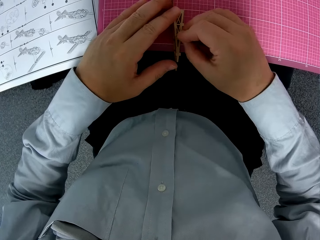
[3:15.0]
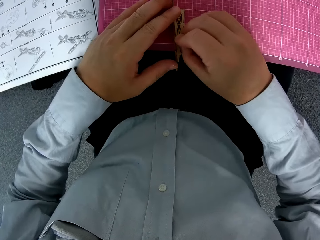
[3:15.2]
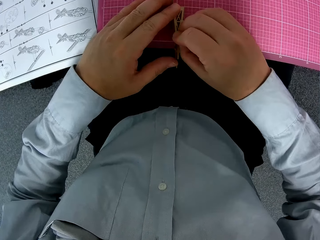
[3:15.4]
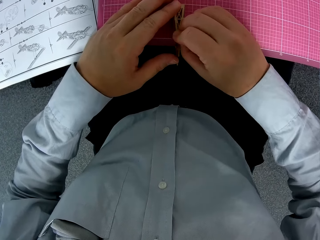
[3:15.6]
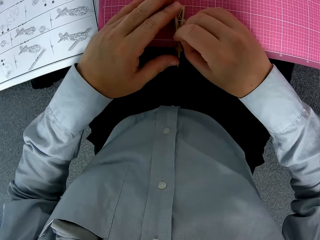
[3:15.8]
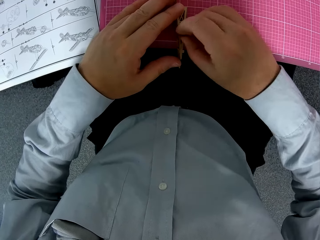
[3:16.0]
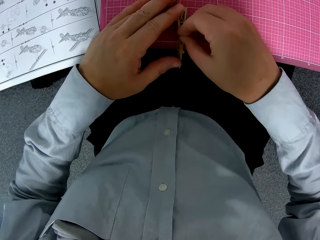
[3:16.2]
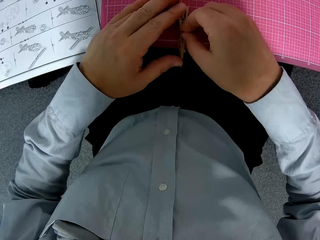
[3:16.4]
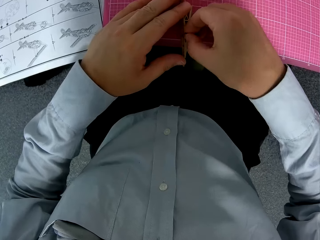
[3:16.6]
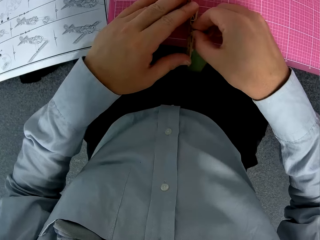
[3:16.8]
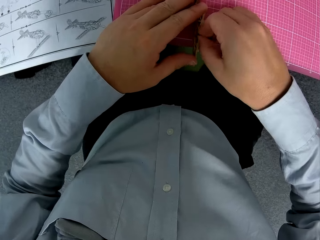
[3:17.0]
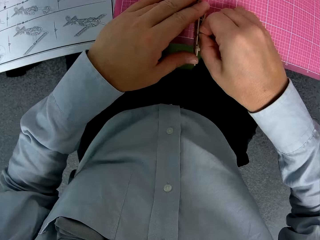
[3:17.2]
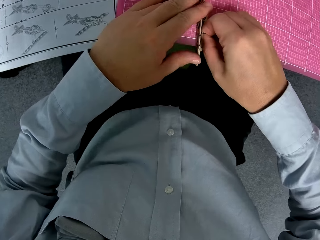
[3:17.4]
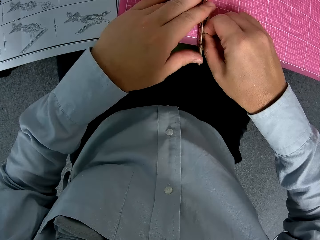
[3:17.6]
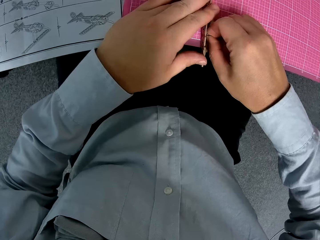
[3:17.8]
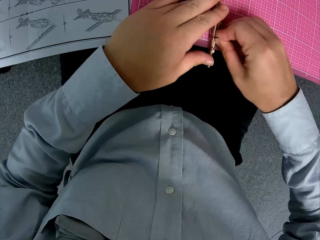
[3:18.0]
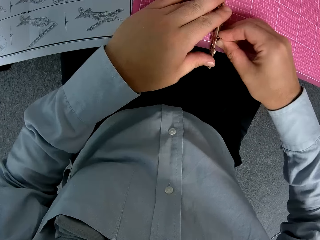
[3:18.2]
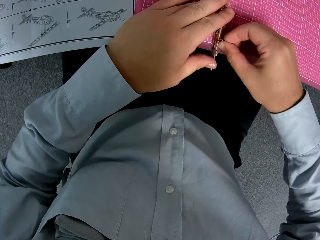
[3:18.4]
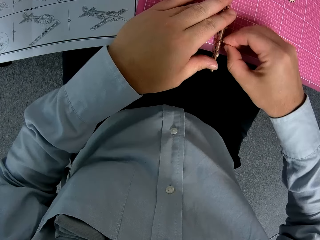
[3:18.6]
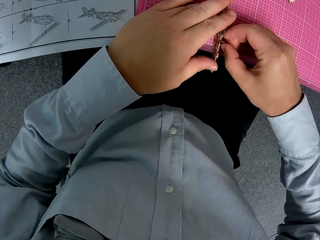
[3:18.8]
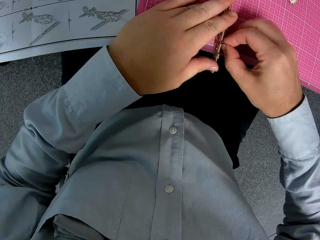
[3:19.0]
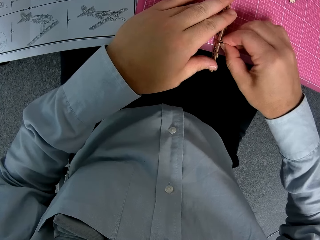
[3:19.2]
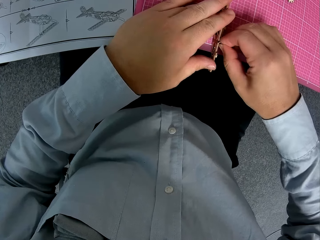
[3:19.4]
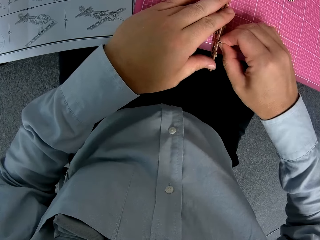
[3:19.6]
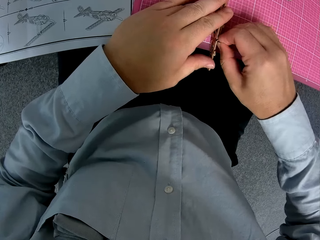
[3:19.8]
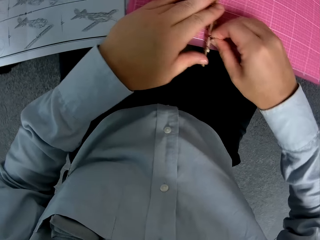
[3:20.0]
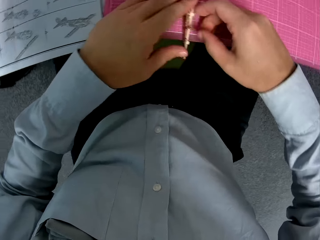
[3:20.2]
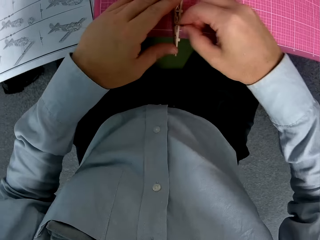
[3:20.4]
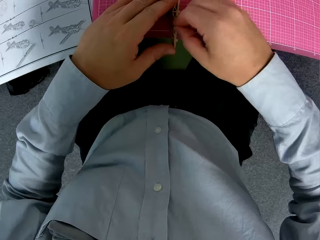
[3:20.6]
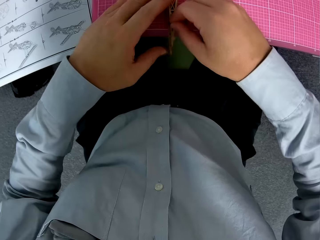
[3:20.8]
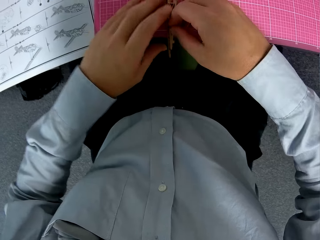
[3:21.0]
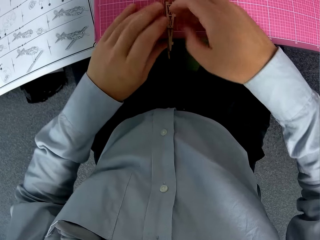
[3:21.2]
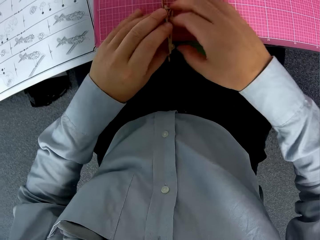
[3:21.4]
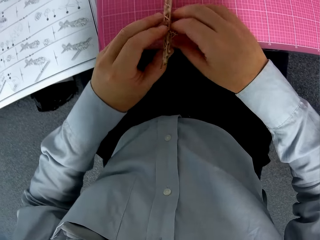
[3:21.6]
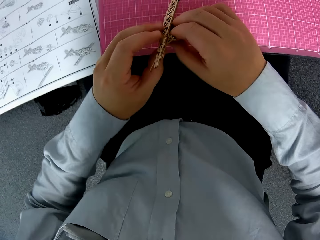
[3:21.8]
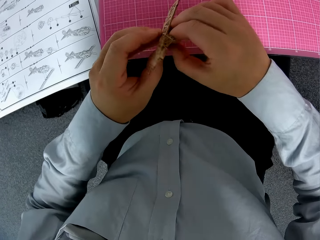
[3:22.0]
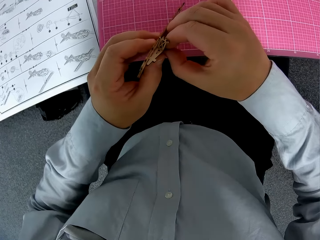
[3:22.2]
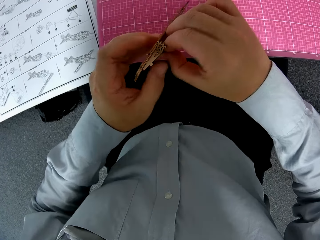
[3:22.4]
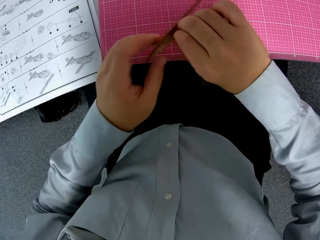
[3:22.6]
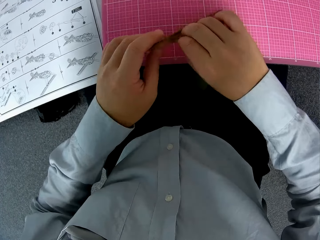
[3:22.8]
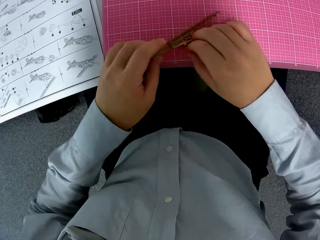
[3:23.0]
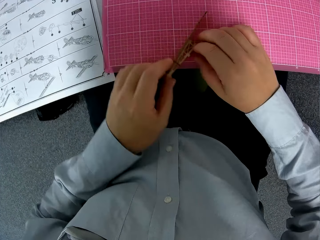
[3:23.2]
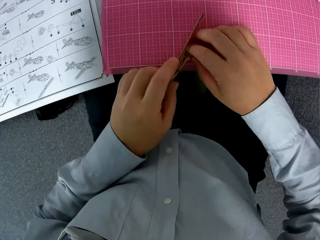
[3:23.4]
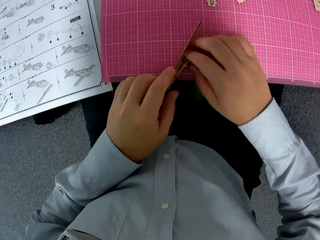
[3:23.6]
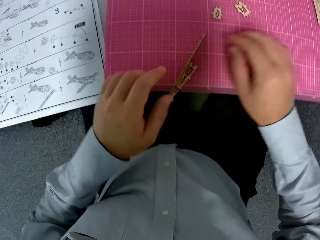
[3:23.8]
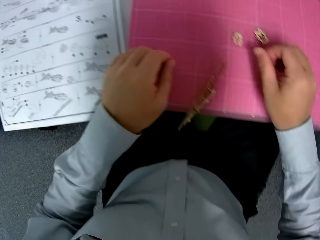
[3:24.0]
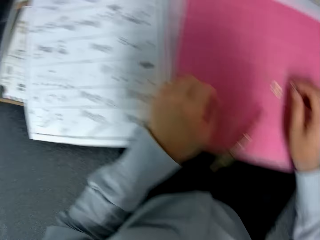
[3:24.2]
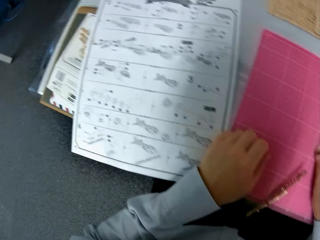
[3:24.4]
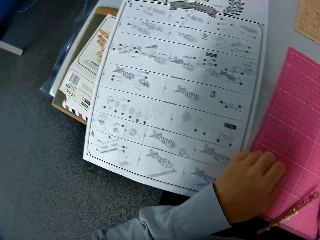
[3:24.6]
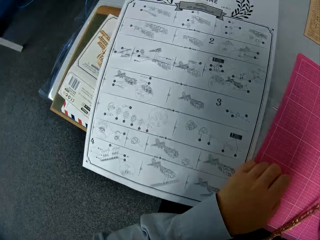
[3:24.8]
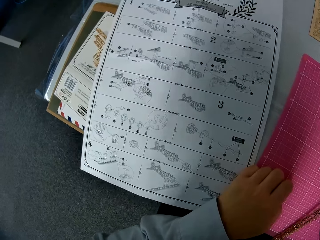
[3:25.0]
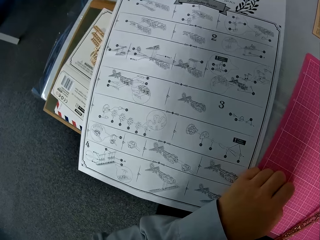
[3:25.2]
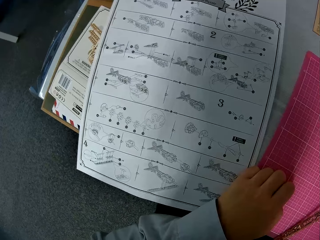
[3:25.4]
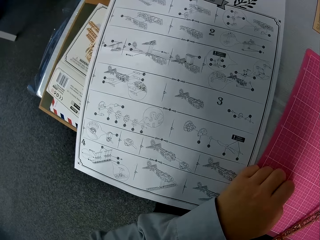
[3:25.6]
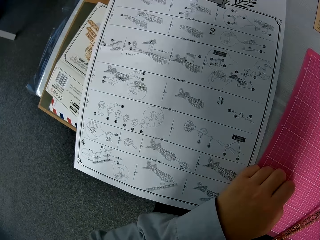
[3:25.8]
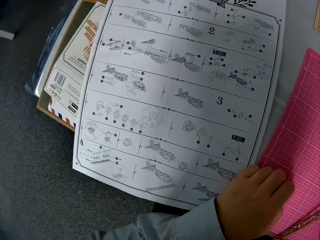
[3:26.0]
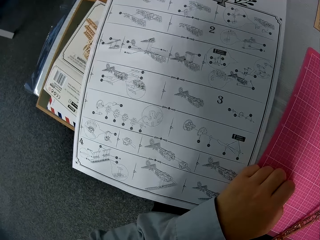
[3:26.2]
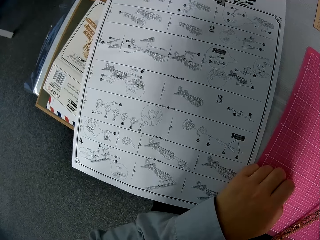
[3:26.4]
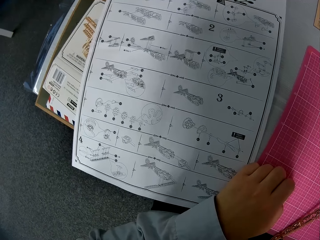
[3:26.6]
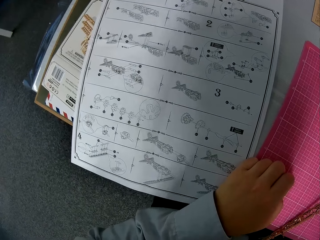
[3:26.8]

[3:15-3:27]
The camera wearer lifts something. They fix a piece of wood on something. They put something on the cutting mat. They turn around. They look at the instruction paper closely.

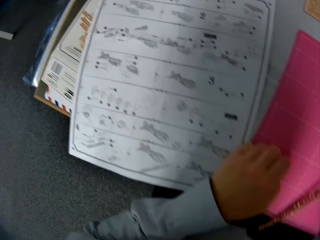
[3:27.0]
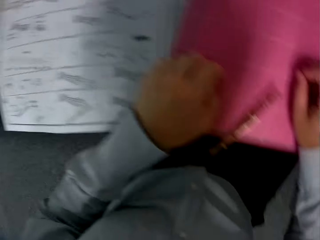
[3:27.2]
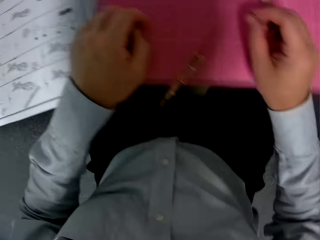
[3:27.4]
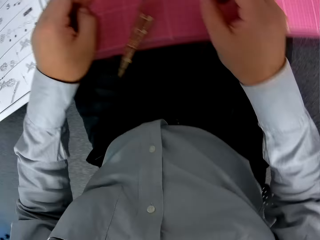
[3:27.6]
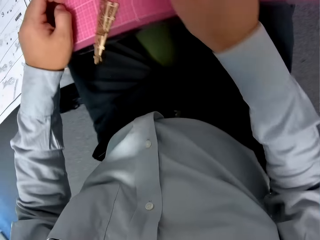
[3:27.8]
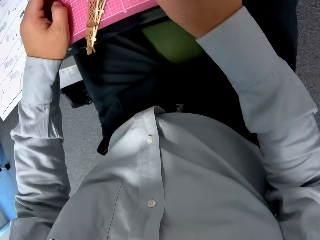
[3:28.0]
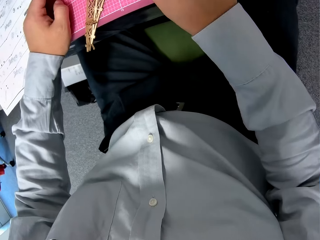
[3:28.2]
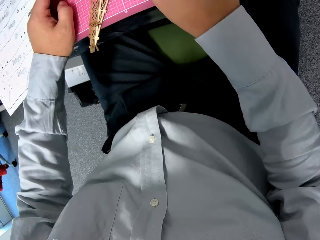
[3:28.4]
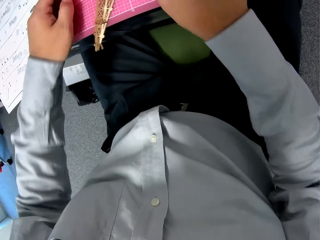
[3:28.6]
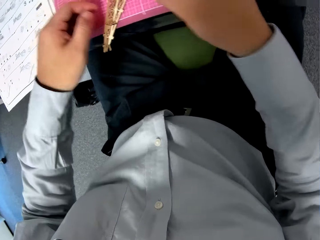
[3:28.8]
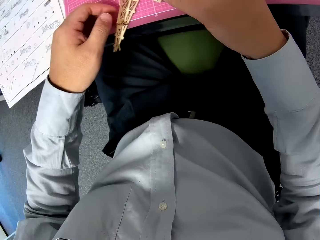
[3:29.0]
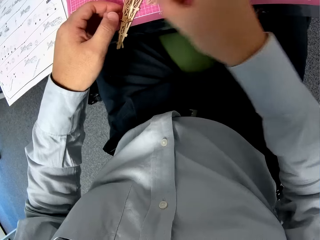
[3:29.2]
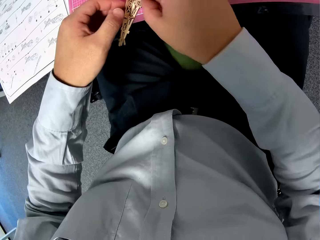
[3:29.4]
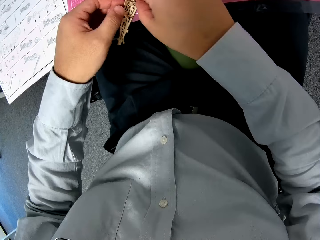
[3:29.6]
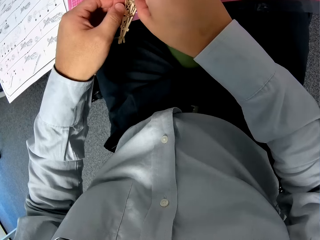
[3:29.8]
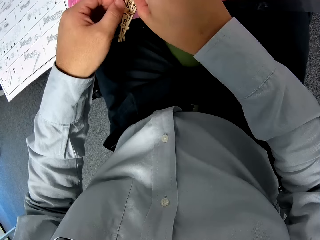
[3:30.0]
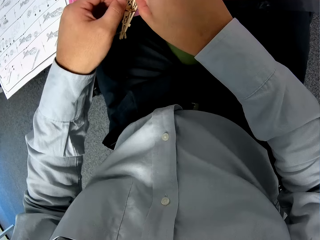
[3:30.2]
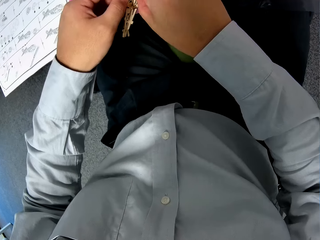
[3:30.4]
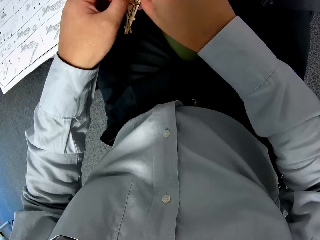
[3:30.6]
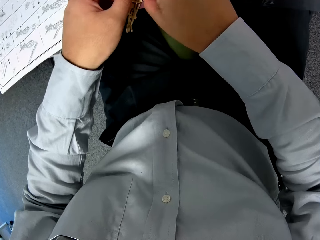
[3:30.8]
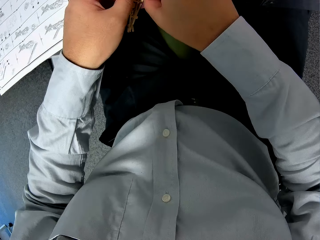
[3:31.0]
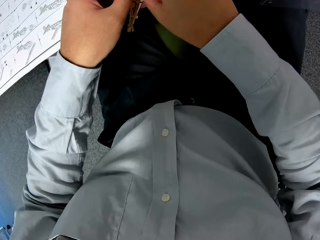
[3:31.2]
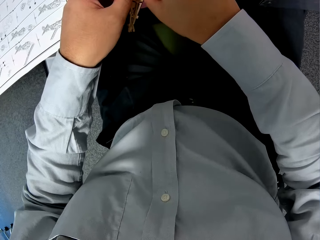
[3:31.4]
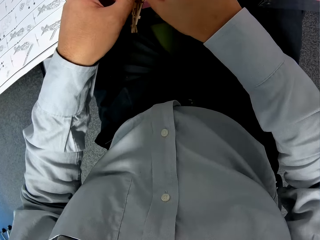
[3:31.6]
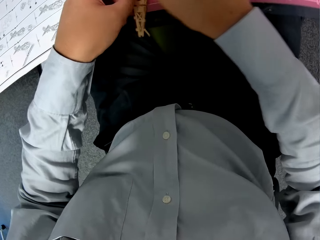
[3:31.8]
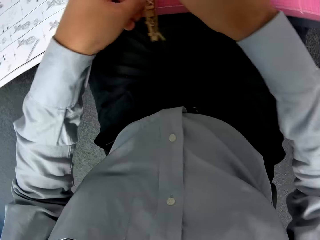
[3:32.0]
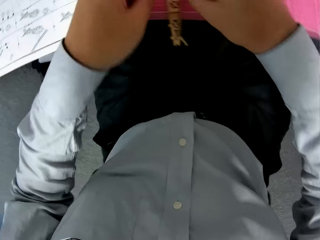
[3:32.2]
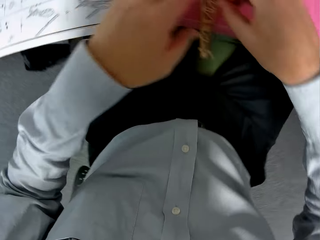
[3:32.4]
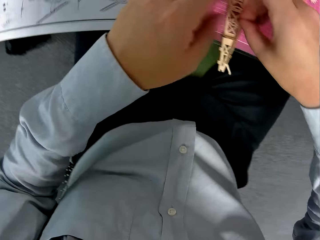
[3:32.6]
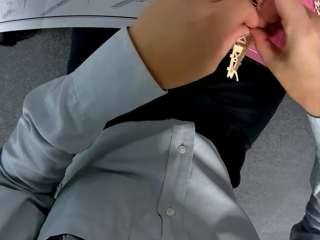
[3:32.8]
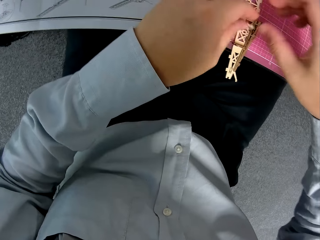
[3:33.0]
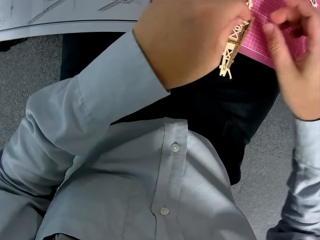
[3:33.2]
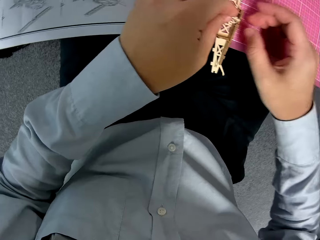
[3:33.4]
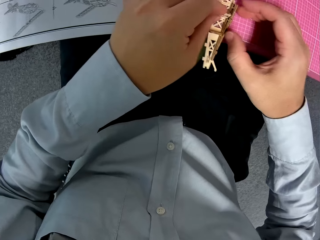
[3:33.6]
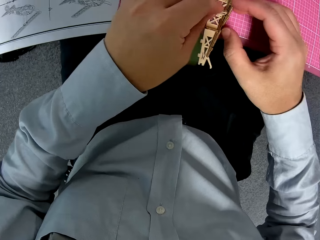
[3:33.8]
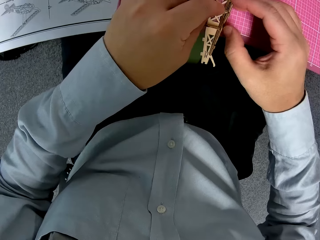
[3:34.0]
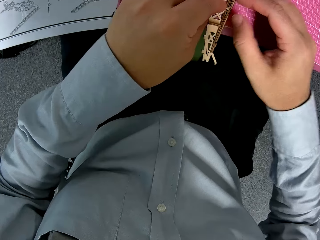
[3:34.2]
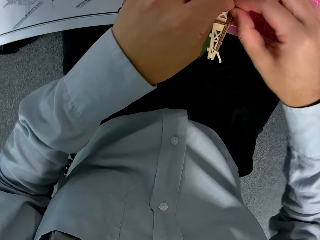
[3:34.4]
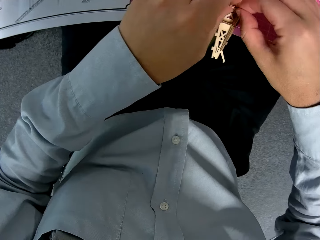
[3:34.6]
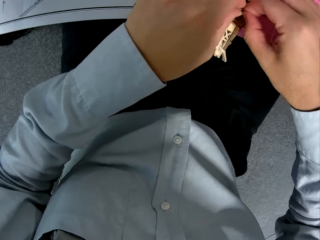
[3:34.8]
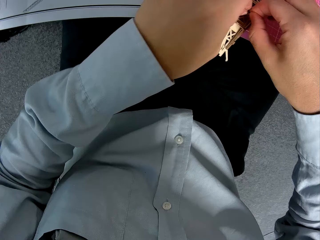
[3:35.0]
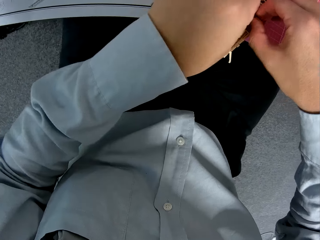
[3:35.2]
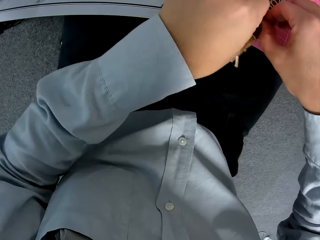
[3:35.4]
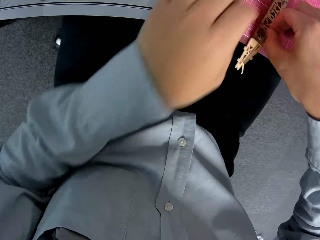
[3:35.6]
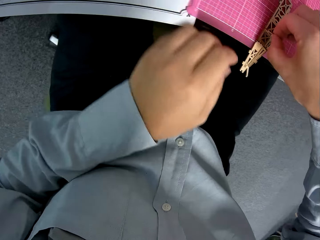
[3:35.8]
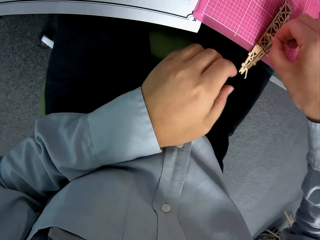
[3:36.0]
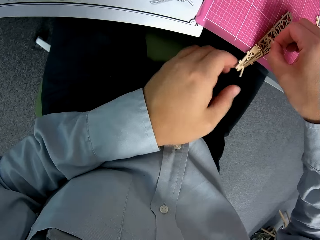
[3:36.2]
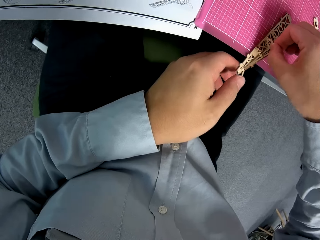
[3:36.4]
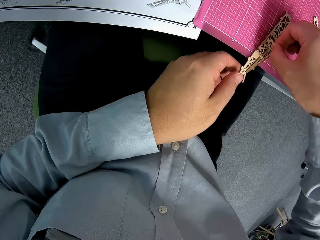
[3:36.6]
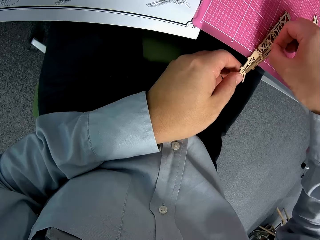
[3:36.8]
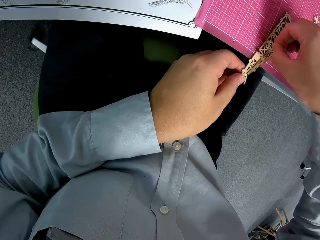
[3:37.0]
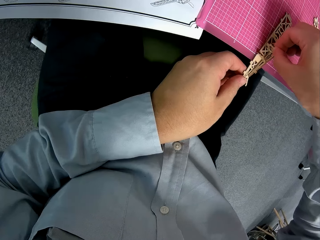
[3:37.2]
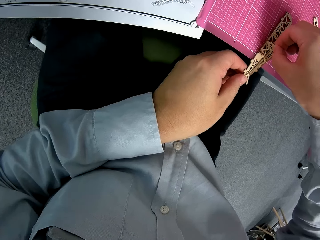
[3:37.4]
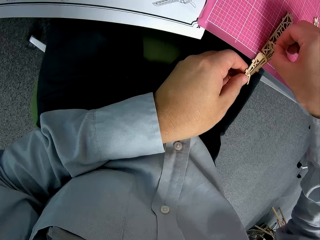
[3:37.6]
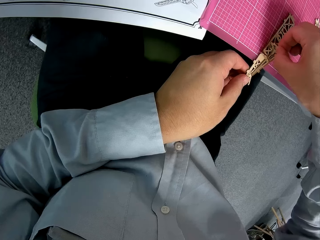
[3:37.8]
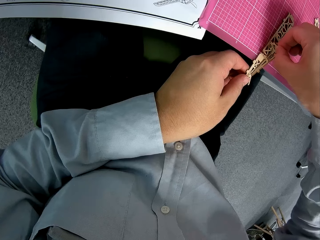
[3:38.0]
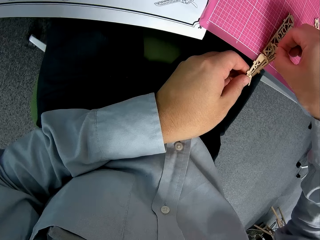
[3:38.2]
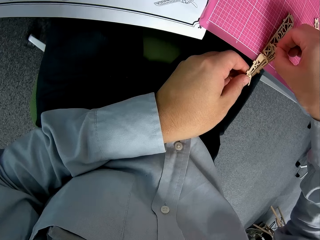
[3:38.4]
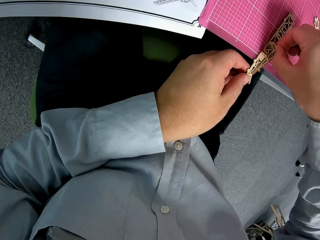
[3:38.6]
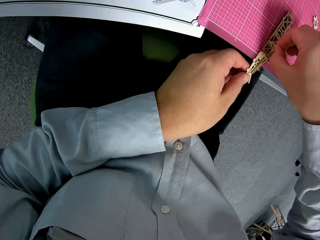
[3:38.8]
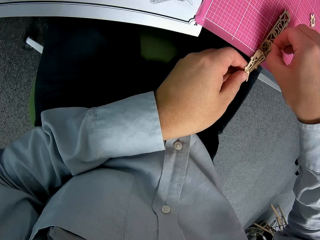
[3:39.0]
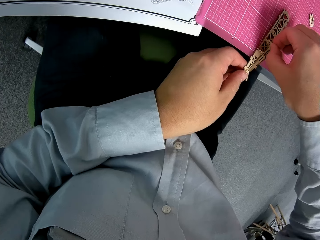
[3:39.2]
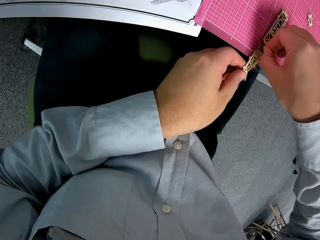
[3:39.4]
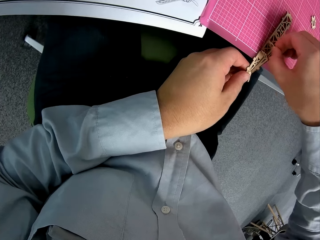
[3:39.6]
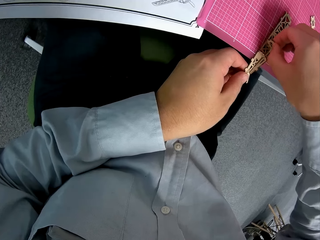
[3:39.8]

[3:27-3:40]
The camera wearer turns around. They fix a piece of wood on something.
